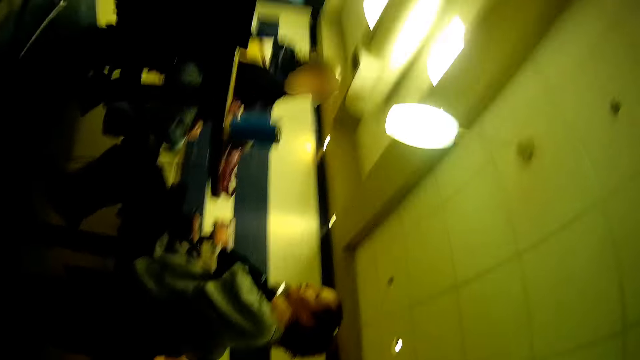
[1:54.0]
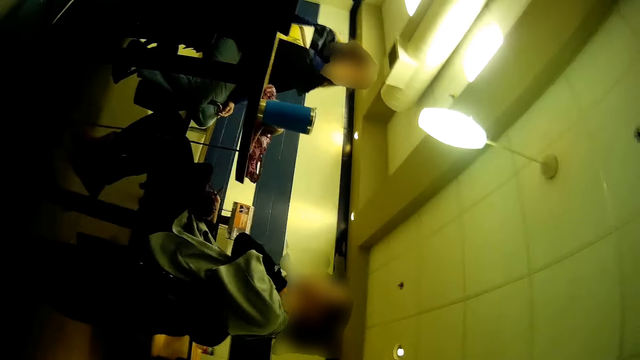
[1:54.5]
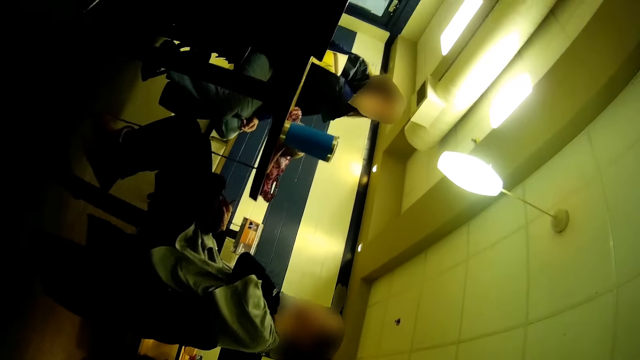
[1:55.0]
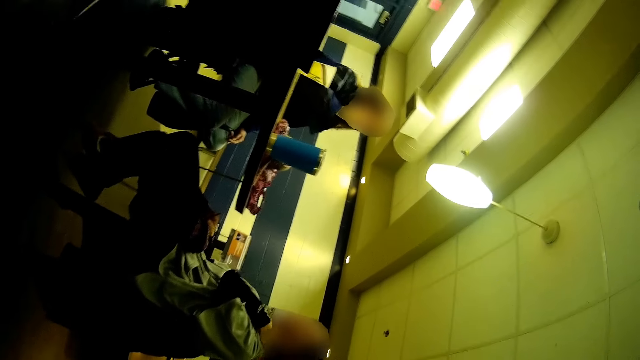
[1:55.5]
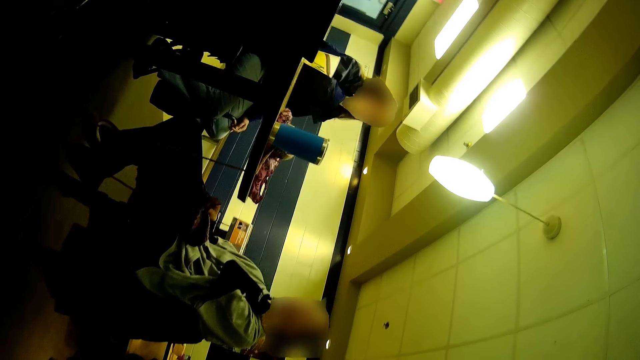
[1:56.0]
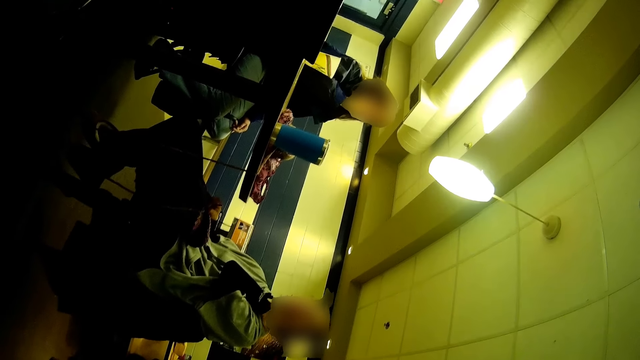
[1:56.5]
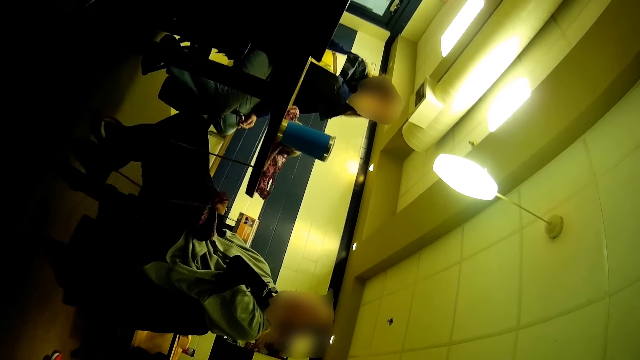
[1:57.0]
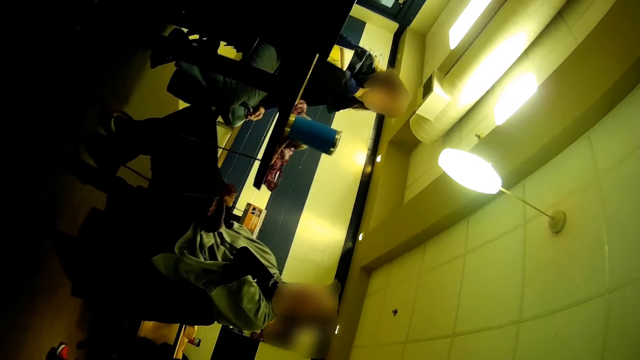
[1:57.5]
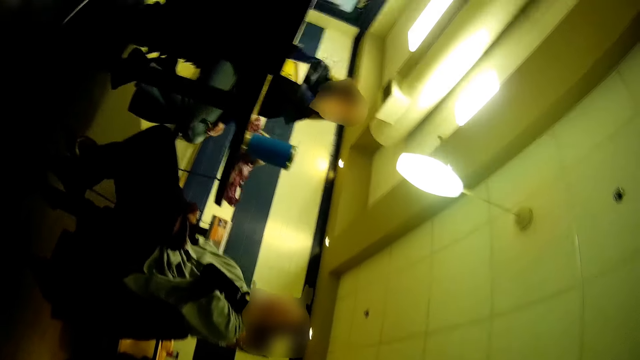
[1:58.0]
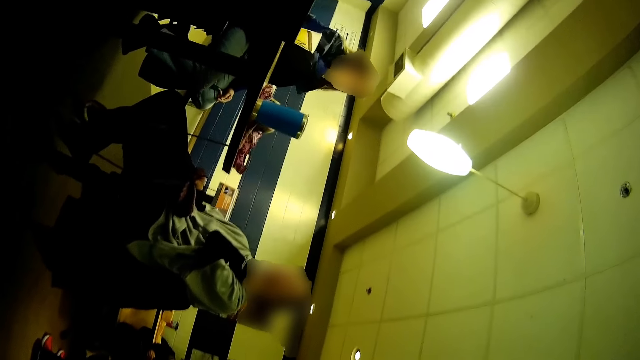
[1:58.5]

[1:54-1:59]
The camera wearer looks around.

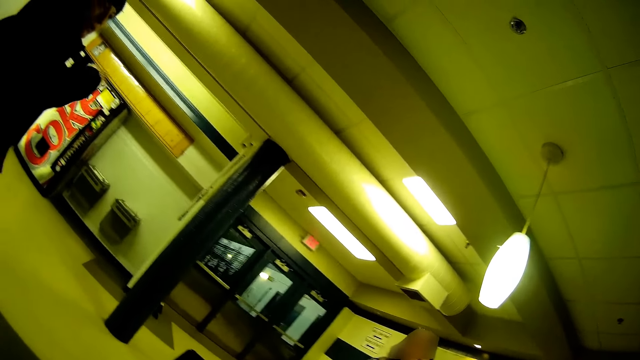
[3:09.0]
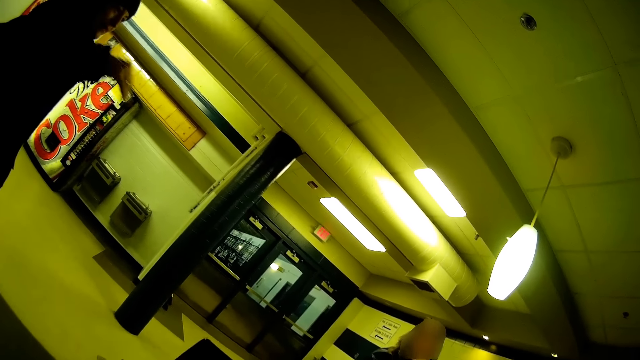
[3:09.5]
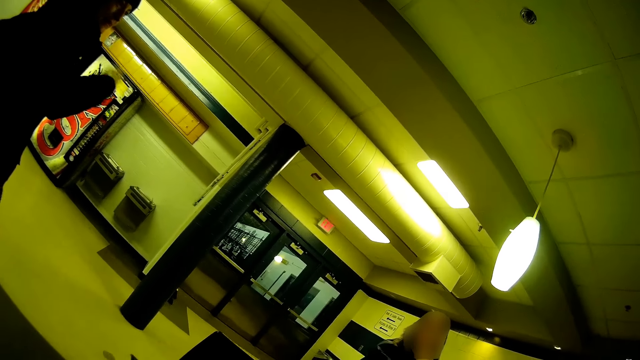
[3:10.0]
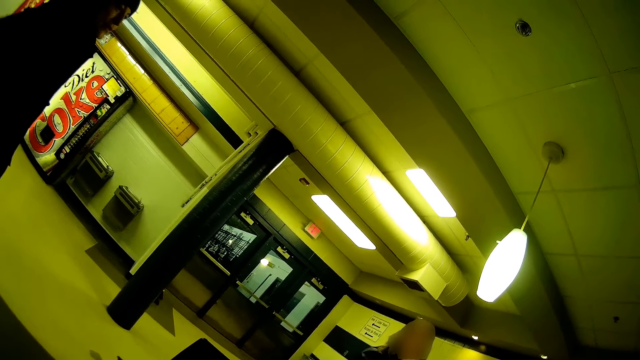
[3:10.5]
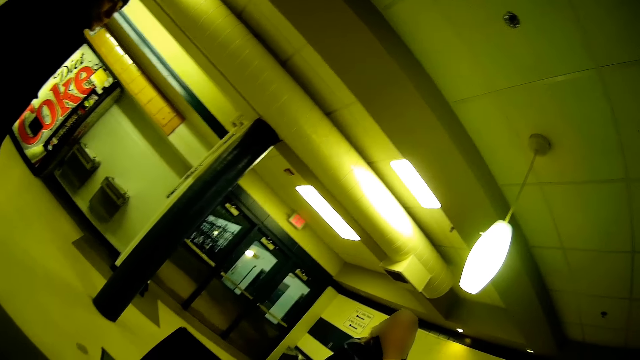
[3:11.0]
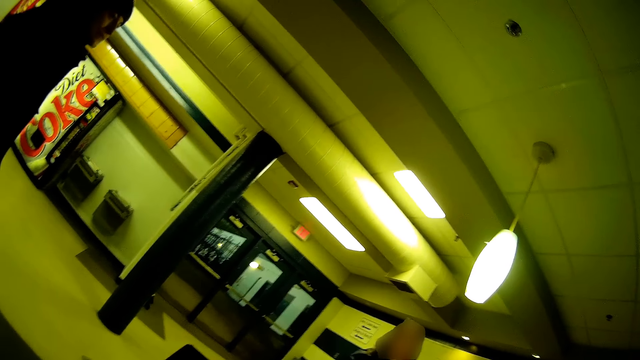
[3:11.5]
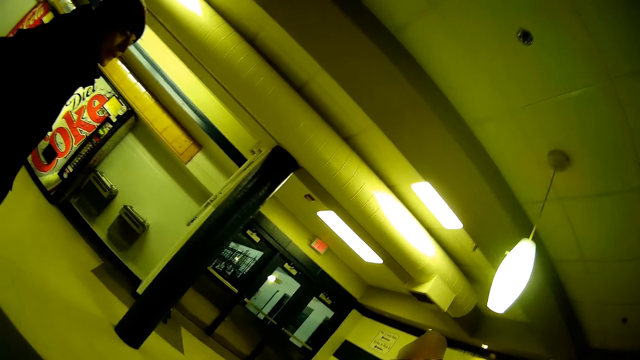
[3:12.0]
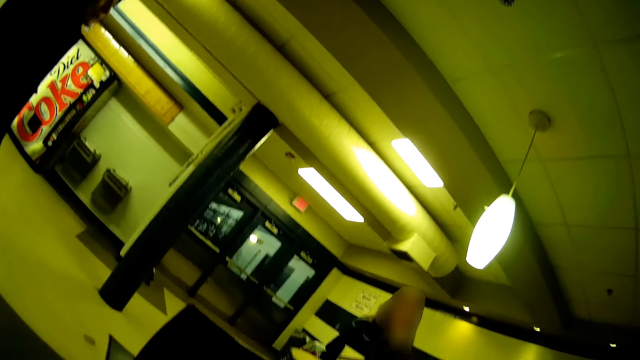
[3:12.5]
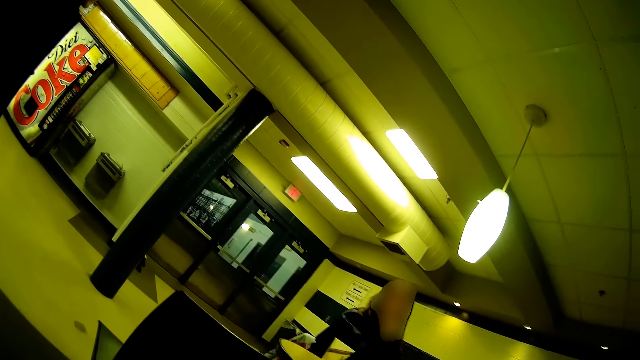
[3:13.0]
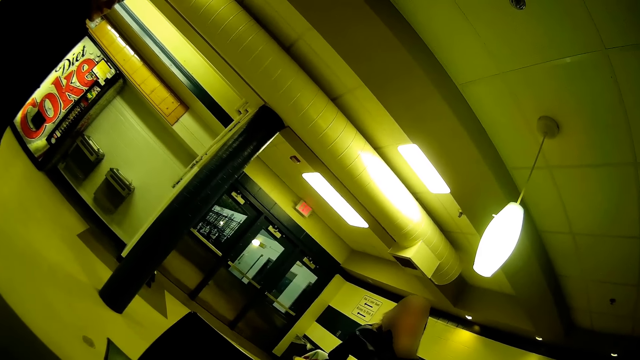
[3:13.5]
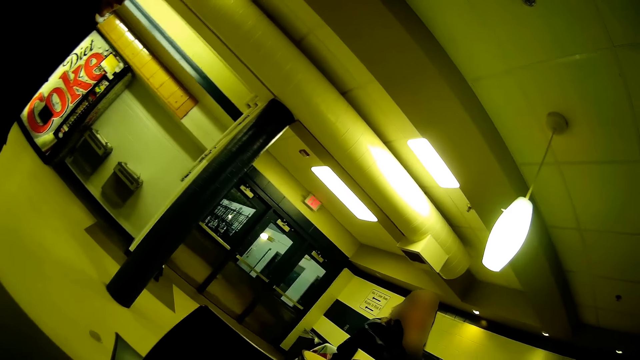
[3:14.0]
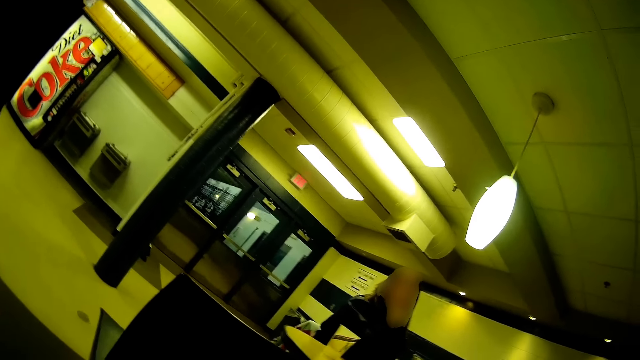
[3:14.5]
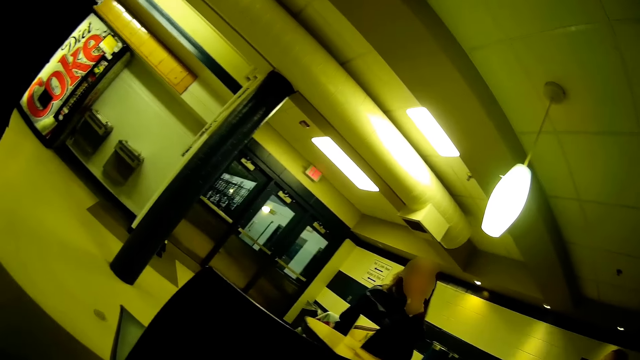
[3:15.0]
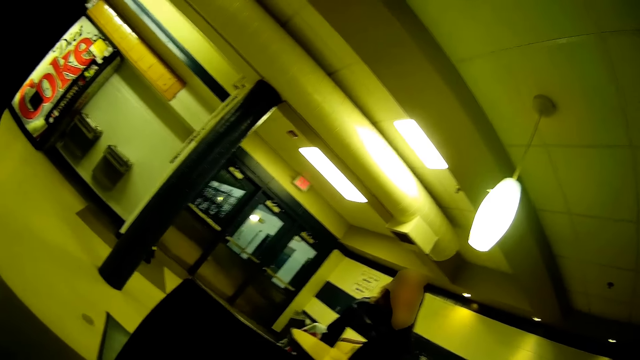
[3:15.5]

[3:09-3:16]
A woman speaks to the camera wearer.

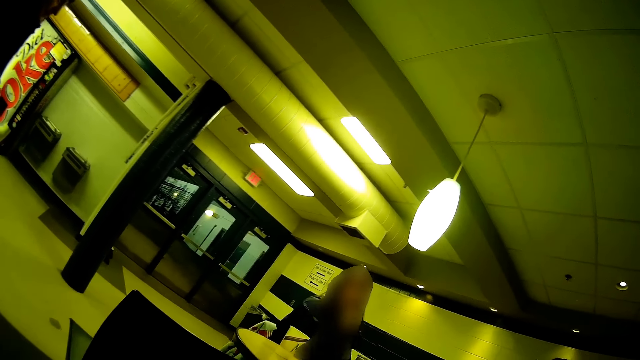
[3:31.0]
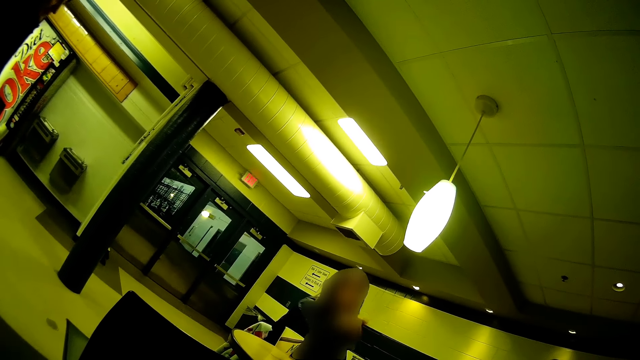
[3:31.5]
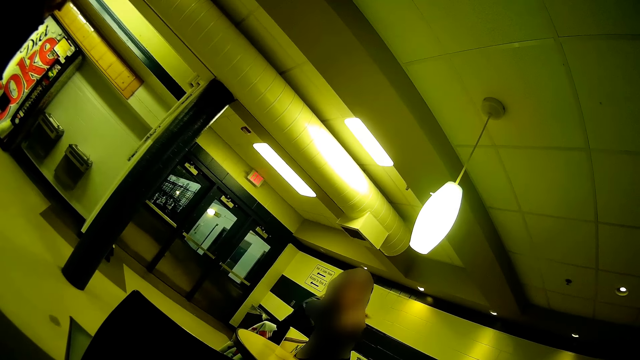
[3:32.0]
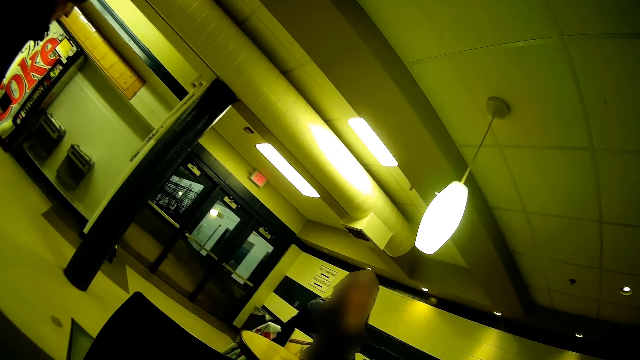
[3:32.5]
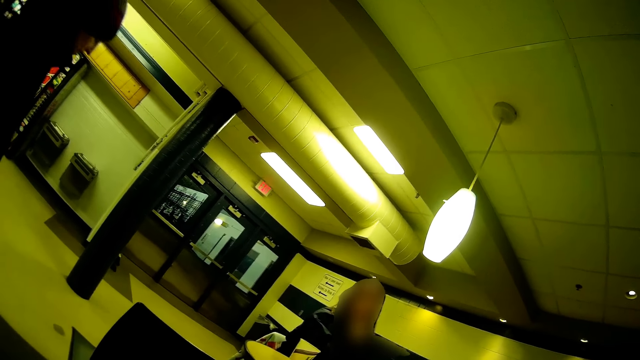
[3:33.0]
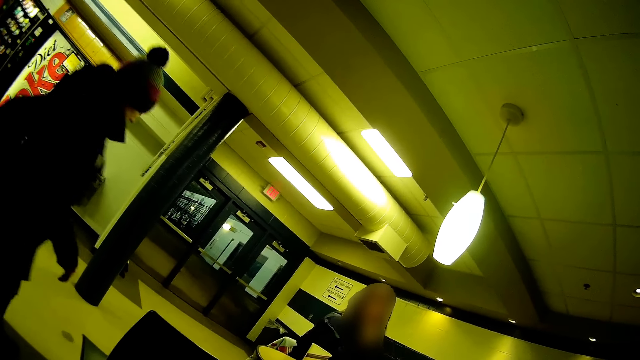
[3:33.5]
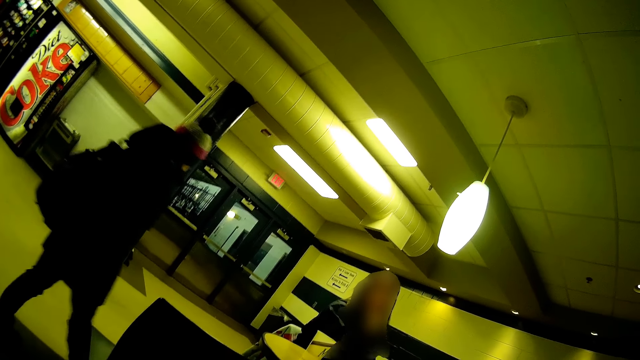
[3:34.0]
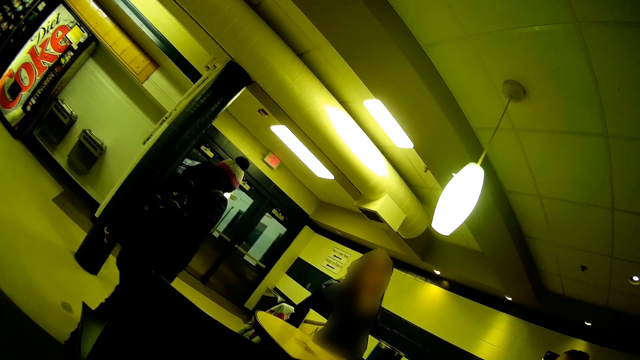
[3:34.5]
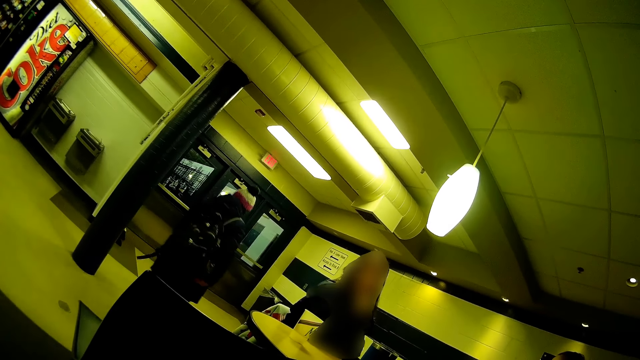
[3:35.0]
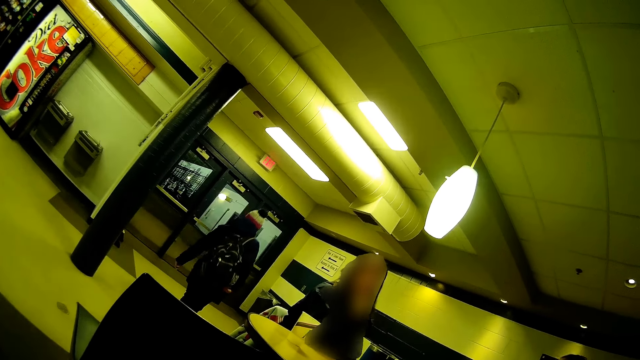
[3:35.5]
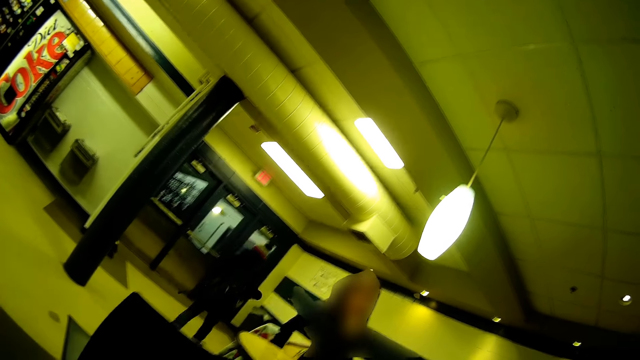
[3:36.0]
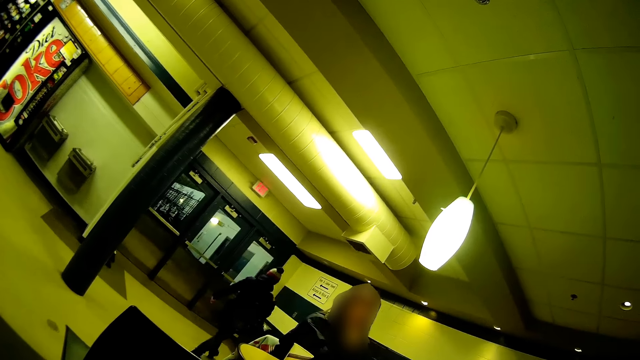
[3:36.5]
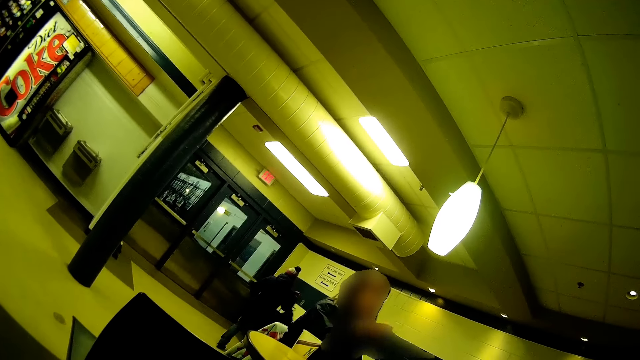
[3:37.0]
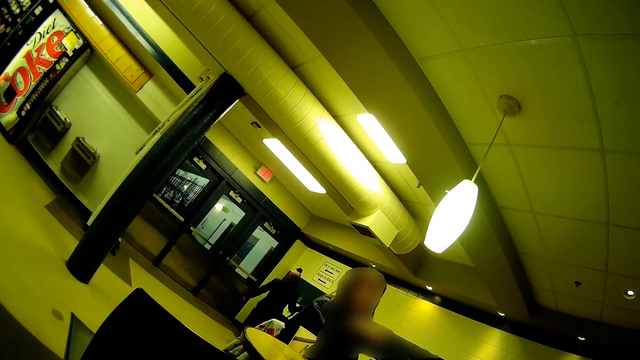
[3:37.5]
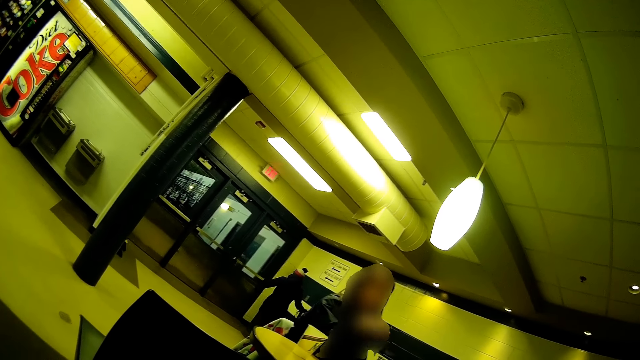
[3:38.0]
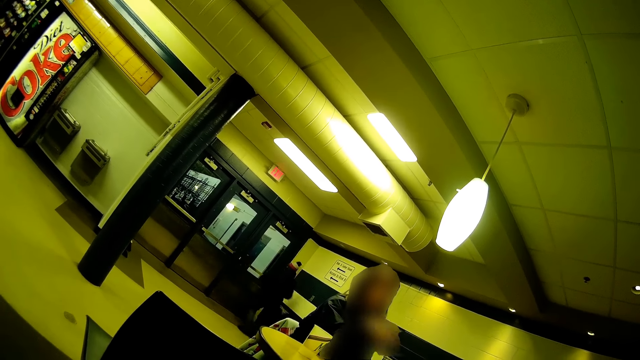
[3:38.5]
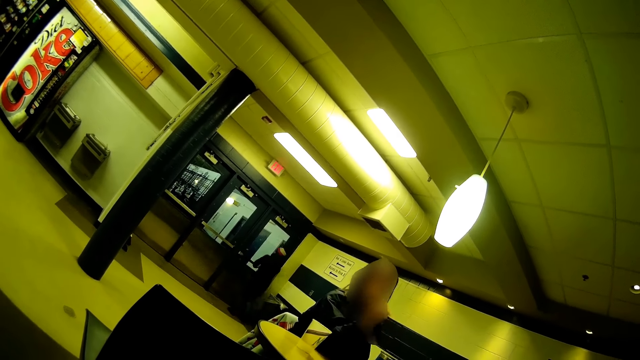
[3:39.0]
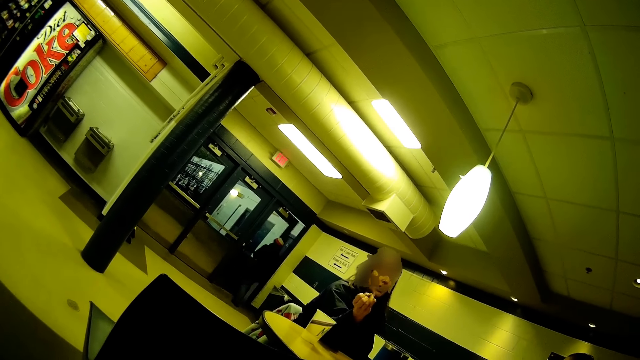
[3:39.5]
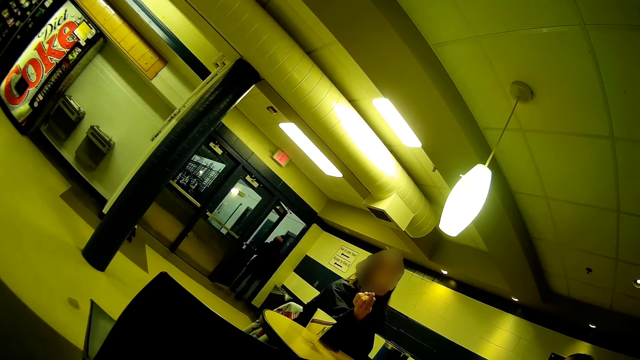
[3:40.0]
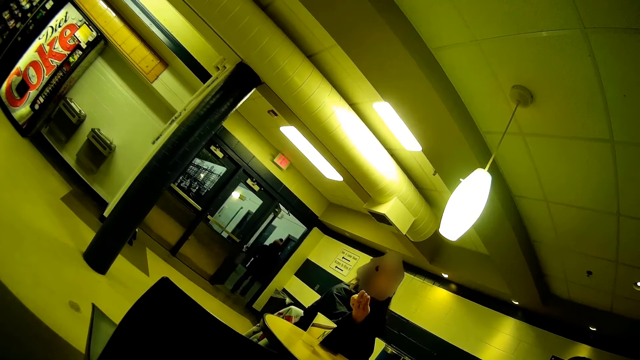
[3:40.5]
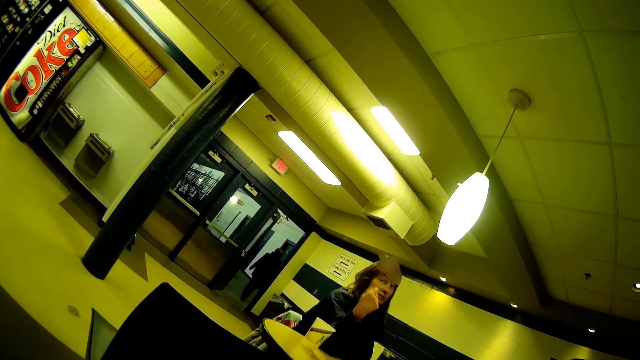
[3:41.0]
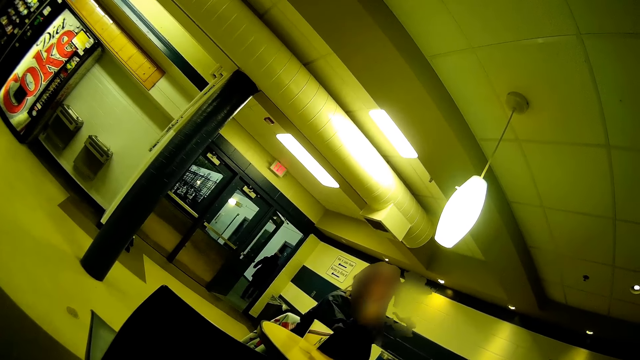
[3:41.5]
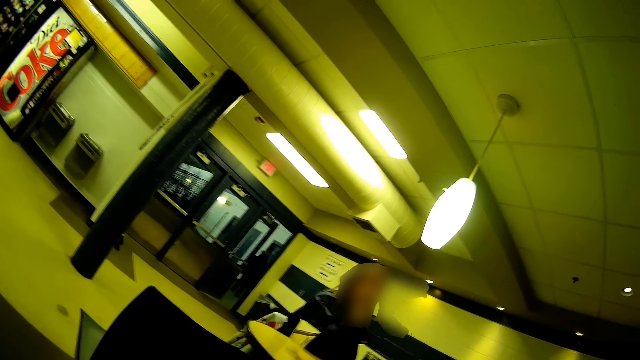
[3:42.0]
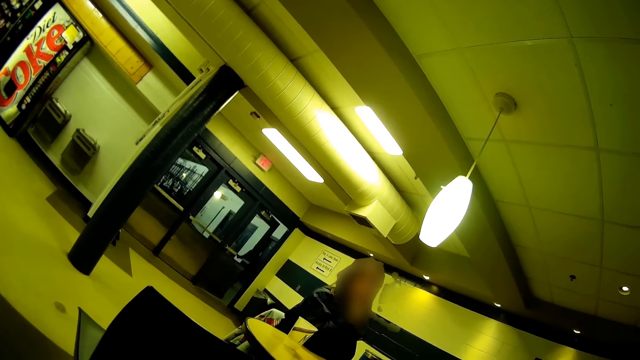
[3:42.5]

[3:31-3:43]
The camera wearer looks around. A woman walks, puts a bag, opens a door and walks into a room.
